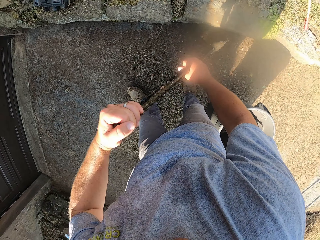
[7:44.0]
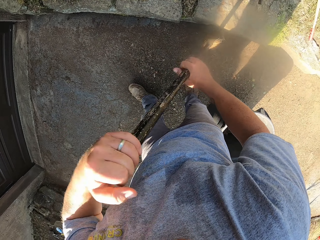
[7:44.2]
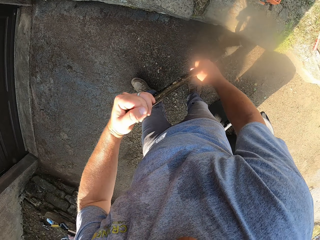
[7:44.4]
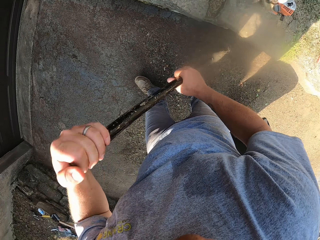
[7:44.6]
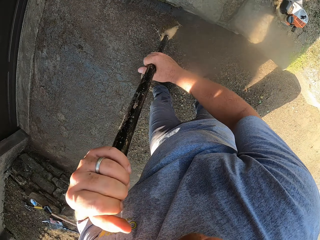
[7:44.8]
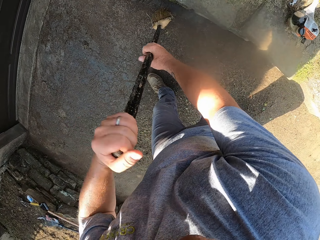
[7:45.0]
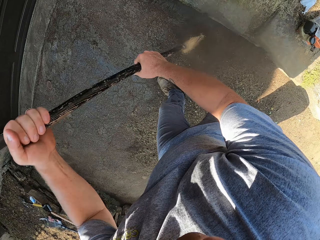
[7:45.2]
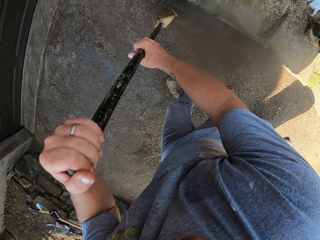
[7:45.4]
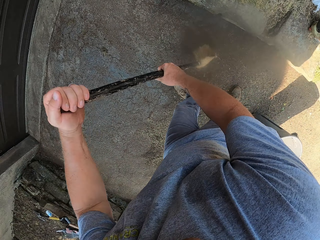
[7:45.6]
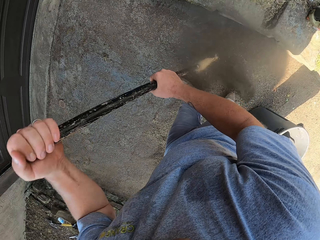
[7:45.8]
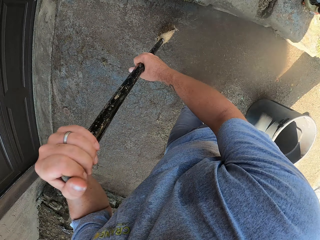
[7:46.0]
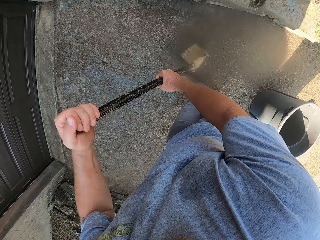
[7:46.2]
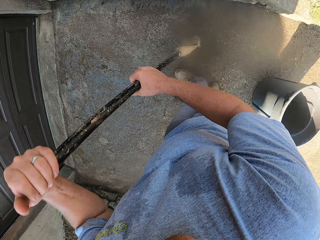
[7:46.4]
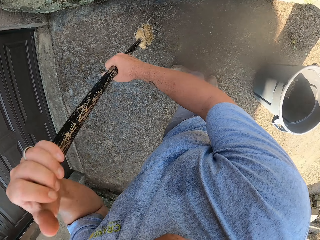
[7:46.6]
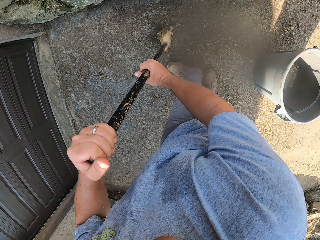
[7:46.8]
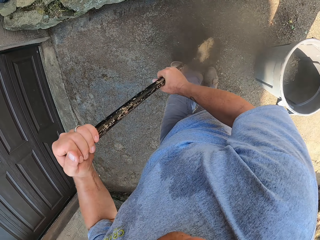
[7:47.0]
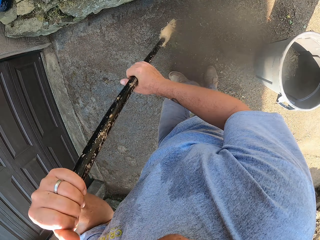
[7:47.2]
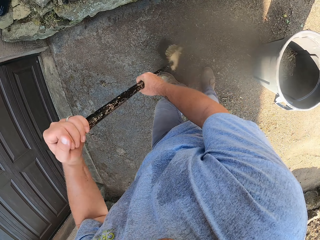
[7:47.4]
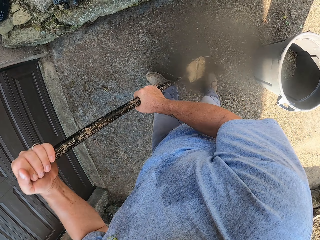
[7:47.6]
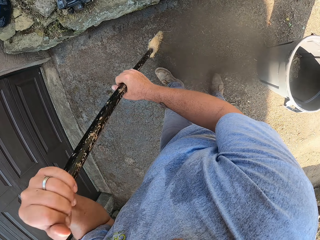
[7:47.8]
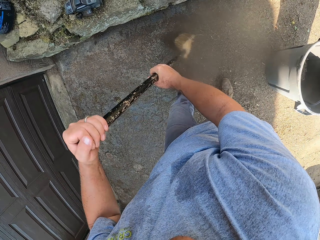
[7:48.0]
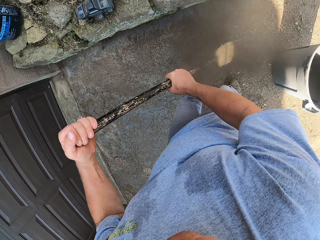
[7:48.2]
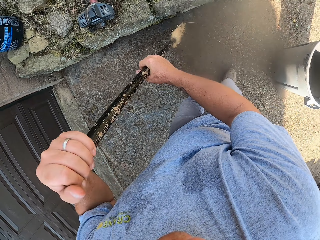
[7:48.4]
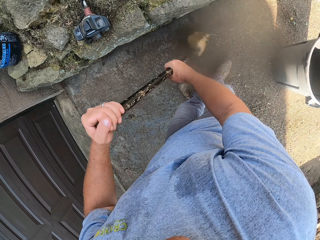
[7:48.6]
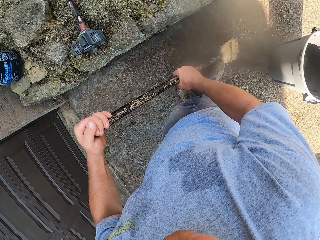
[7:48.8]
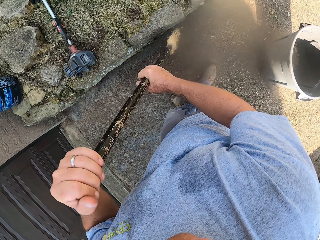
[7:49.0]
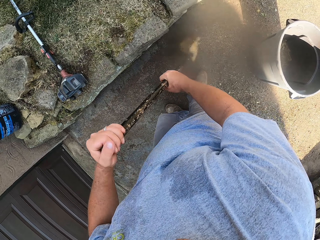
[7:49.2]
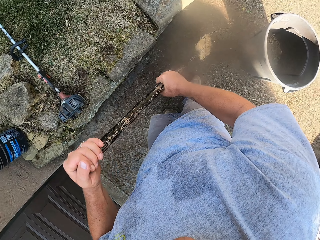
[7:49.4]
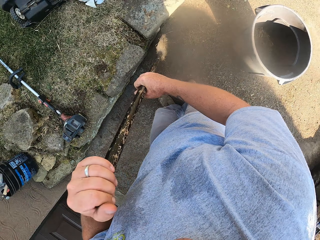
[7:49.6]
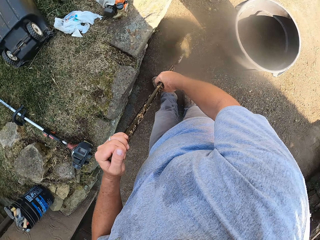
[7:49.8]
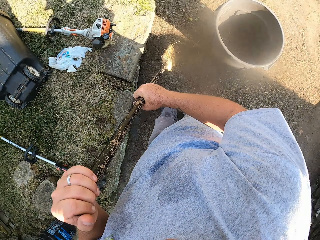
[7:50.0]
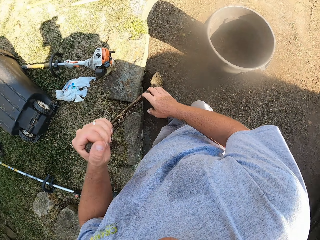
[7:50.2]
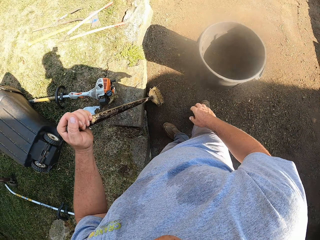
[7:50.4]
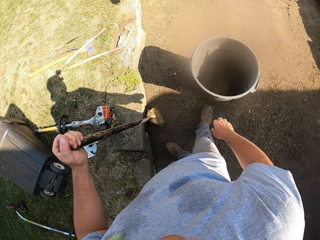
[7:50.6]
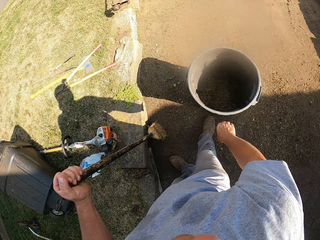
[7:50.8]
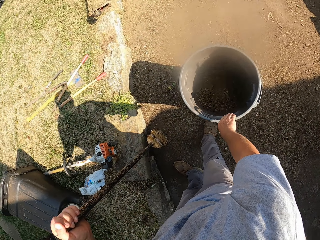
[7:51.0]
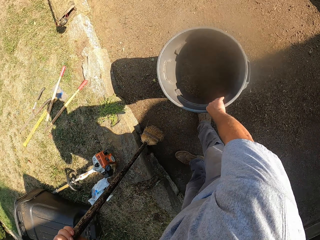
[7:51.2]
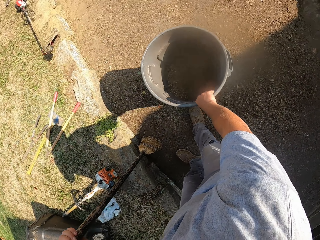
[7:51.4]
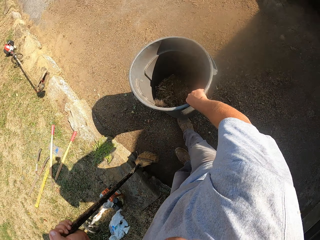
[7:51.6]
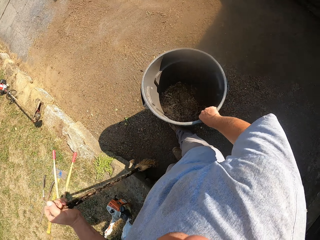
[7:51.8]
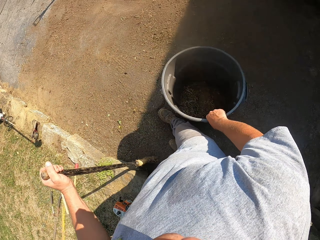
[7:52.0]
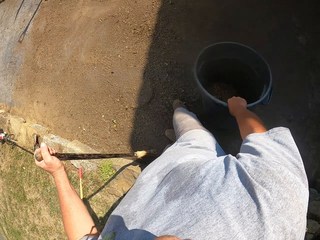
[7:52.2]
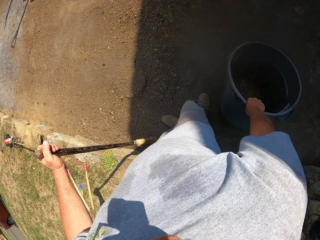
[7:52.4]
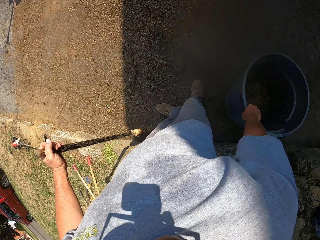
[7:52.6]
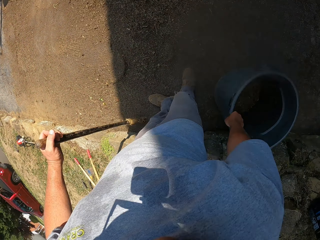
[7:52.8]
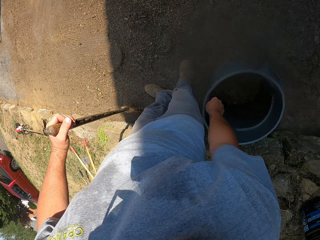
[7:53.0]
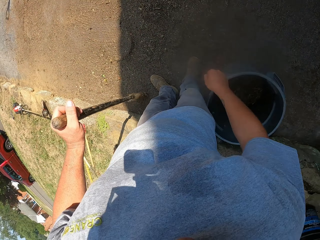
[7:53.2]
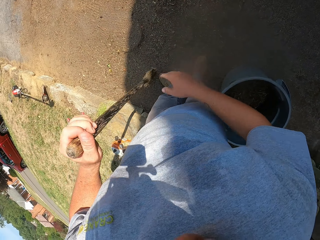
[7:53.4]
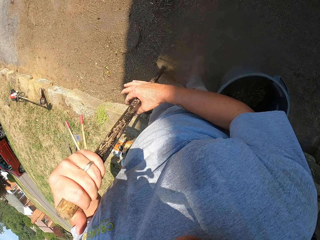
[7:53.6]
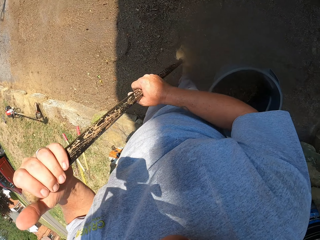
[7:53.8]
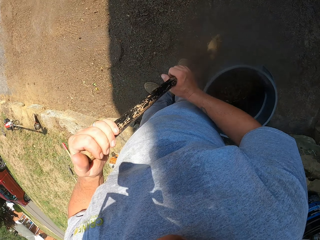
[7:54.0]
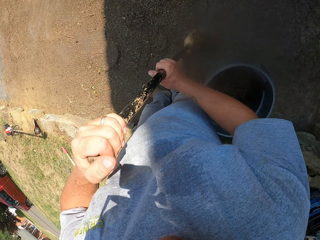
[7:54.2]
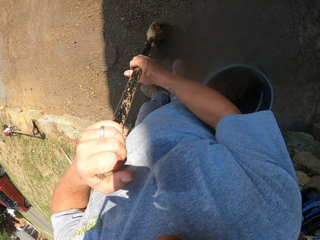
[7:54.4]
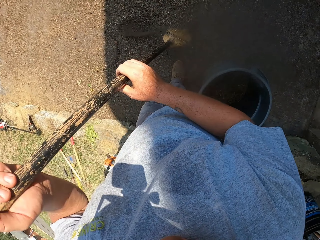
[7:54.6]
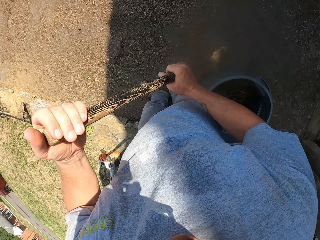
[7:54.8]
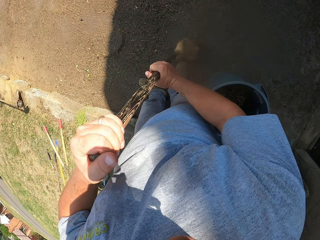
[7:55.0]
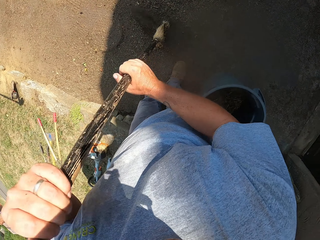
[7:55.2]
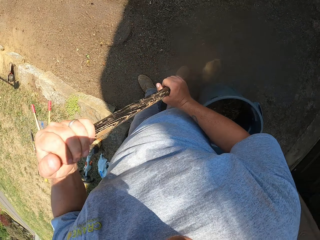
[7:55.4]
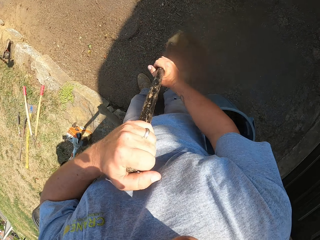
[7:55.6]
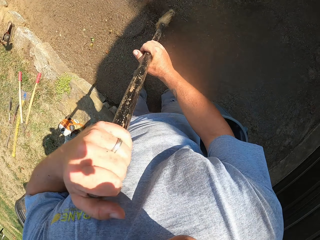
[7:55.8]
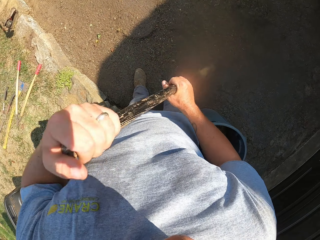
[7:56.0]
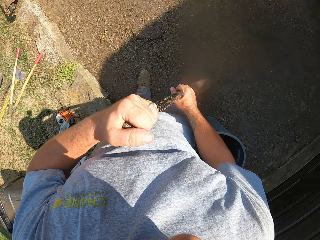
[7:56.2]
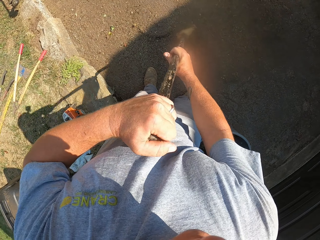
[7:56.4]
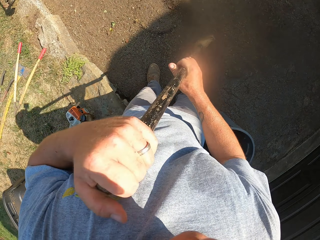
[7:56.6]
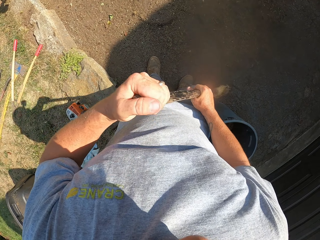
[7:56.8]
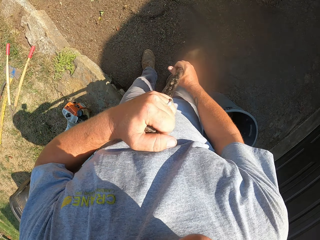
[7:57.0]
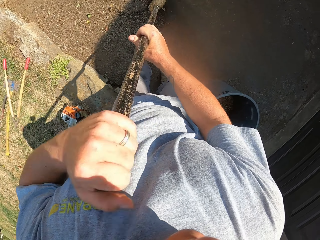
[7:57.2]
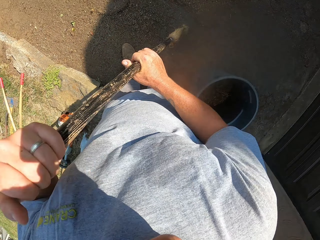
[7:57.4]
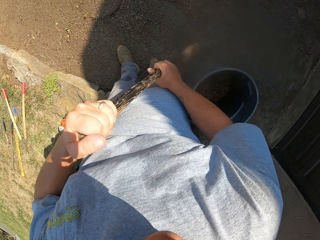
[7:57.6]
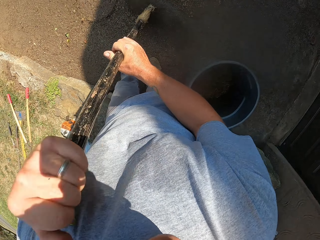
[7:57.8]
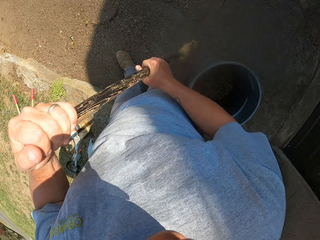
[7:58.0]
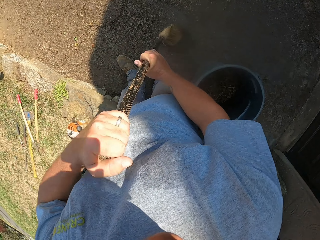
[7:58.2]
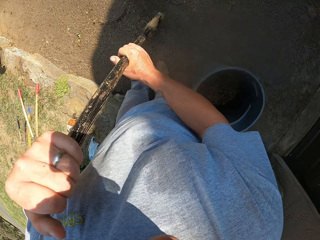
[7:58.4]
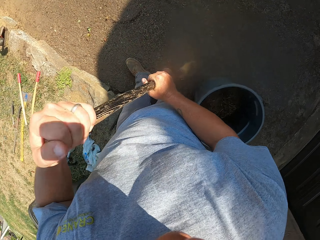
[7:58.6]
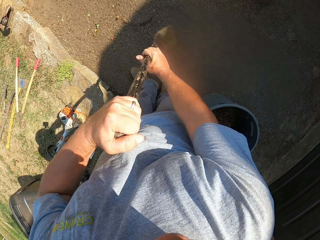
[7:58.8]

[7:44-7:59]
The camera wearer picks up the trash bin. They touch the plastic container. They move the plastic container. They place the trash bin on the ground. They sweep the footpath with a straw broom.

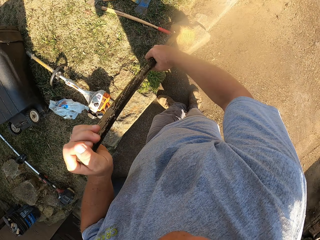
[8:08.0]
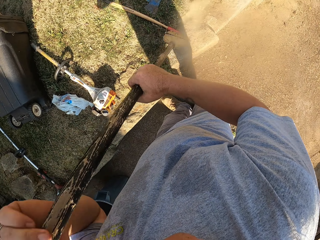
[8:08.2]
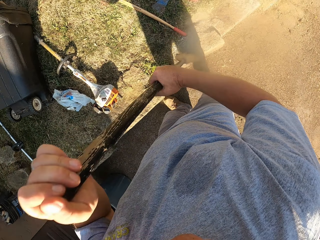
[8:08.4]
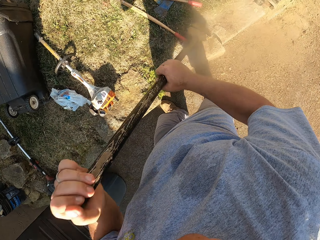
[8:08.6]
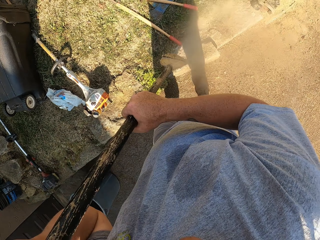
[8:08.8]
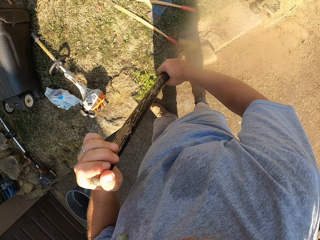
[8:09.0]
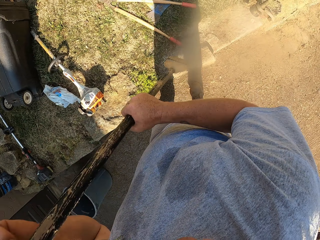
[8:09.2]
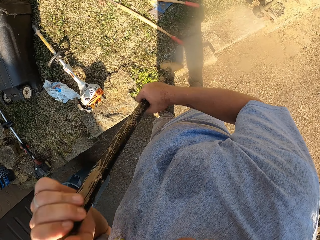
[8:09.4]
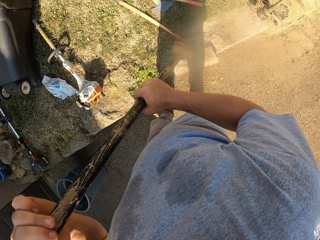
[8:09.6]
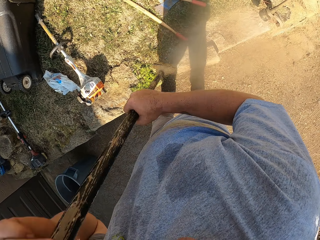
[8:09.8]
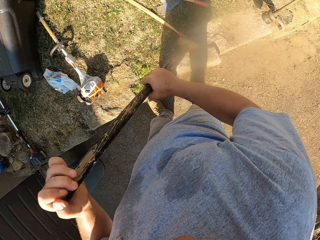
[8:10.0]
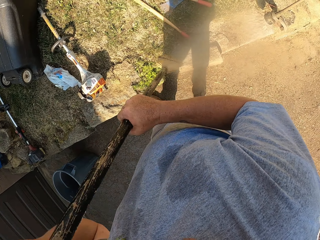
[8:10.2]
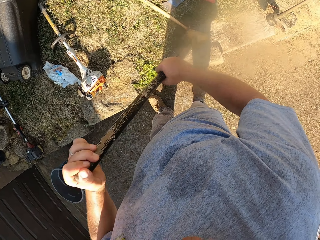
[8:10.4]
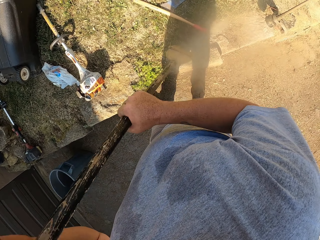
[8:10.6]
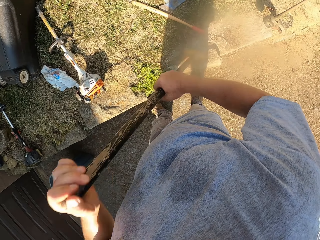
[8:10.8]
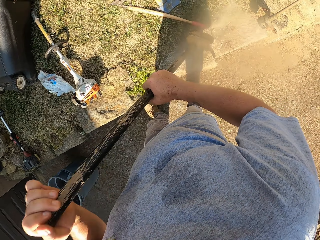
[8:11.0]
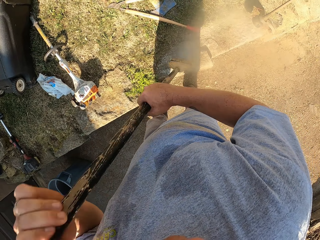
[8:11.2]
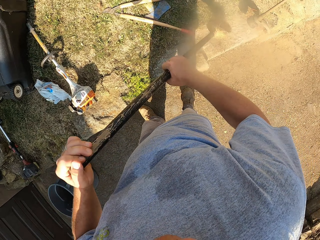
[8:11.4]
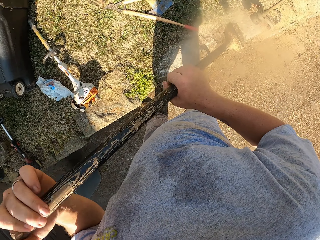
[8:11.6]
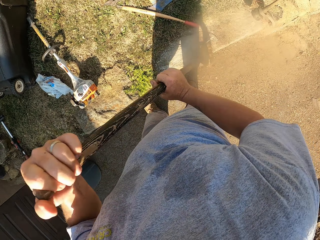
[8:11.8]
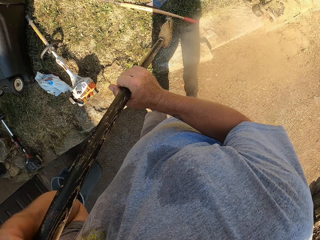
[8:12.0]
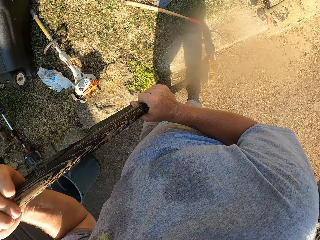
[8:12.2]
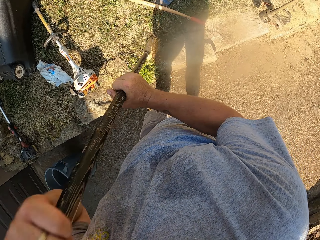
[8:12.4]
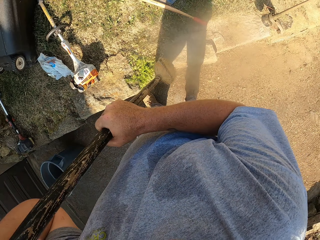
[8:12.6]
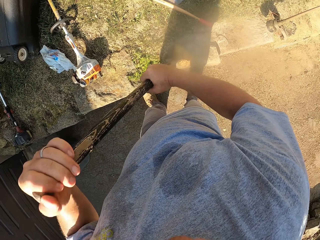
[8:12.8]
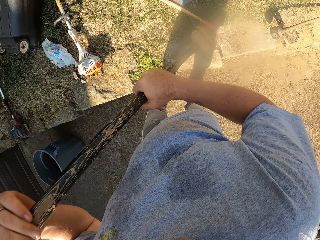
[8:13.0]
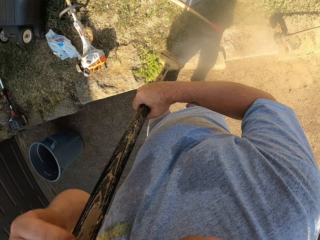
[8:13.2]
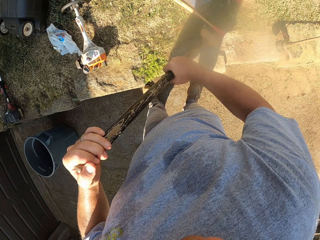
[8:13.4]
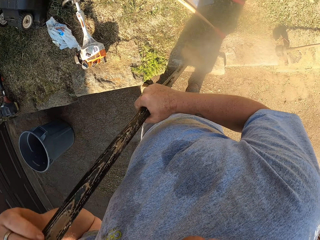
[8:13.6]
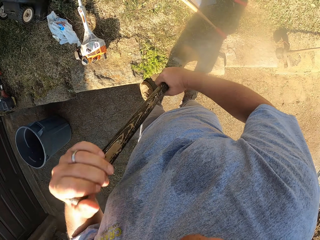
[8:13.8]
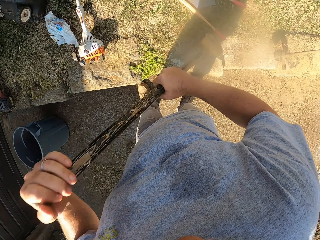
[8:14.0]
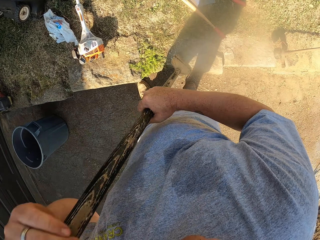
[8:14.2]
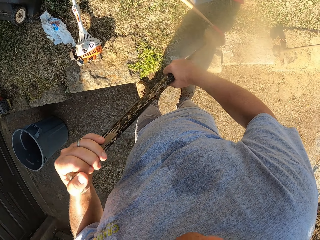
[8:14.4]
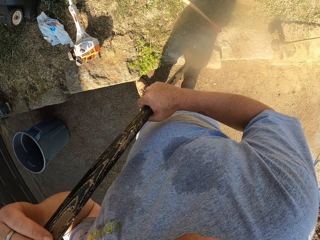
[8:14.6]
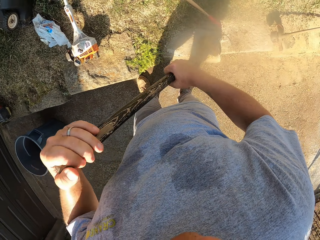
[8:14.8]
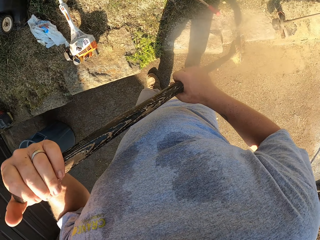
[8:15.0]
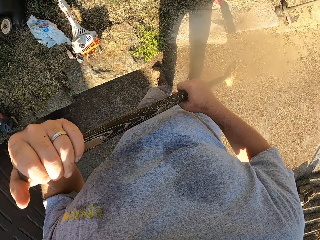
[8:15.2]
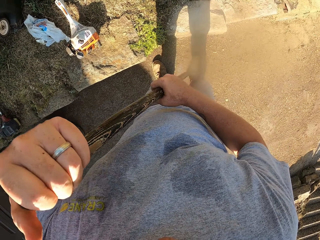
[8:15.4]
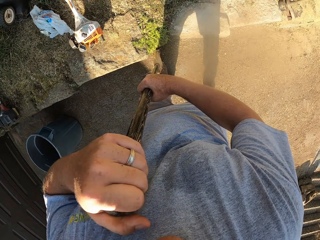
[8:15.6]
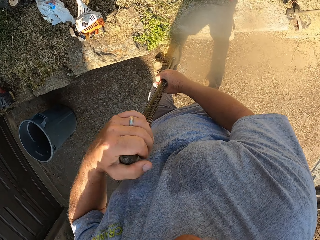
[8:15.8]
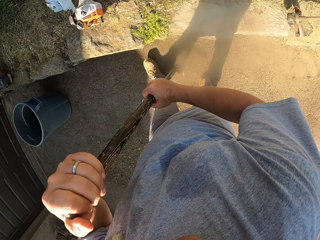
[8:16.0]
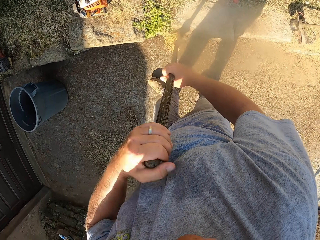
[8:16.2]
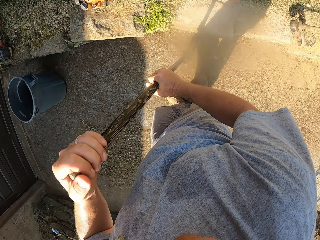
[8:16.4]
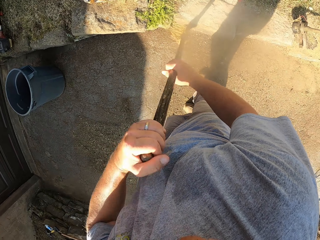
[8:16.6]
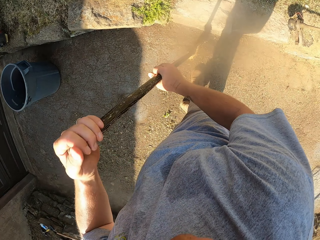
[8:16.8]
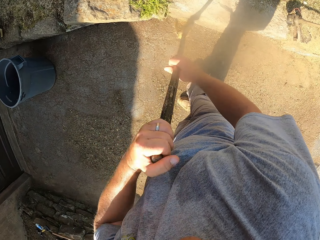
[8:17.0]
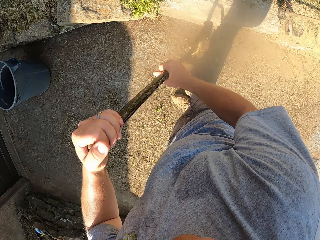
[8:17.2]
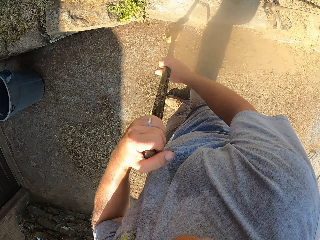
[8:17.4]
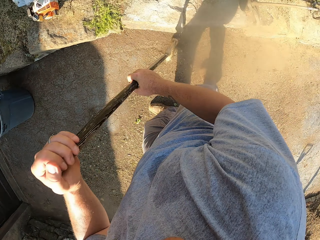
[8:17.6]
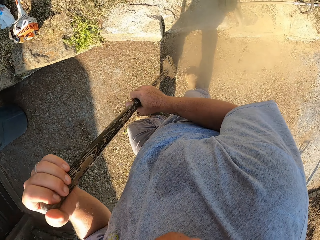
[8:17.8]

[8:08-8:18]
The camera wearer sweeps the rocks with a broom. They sweep the footpath with the broom.
